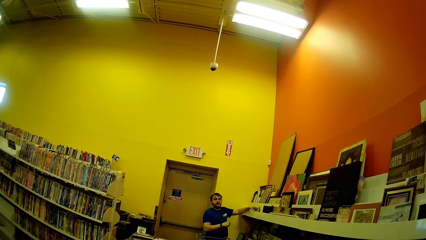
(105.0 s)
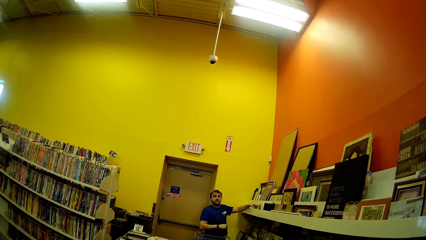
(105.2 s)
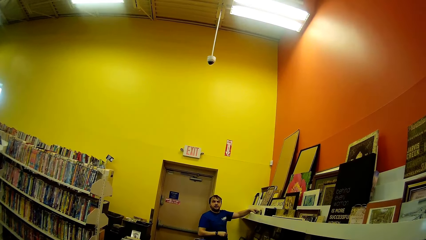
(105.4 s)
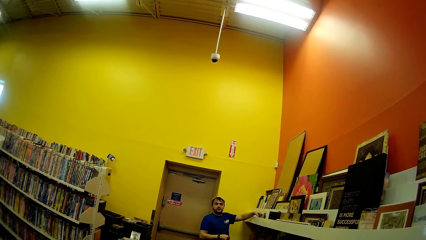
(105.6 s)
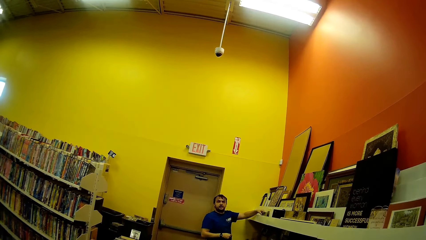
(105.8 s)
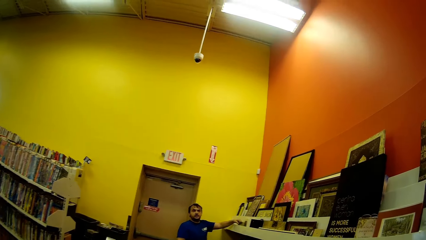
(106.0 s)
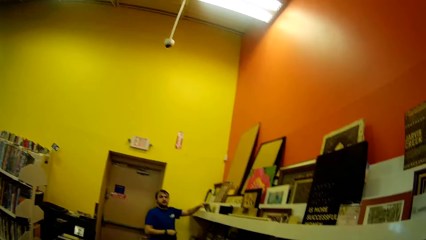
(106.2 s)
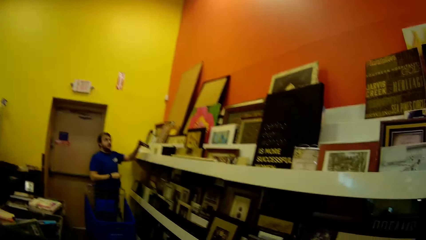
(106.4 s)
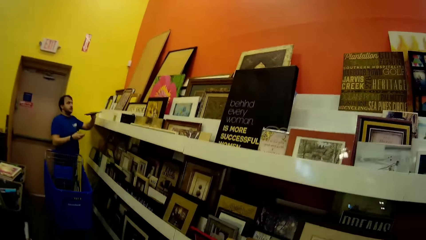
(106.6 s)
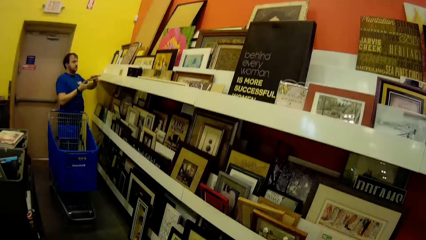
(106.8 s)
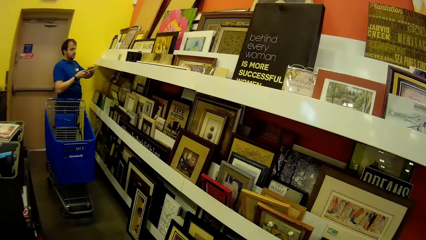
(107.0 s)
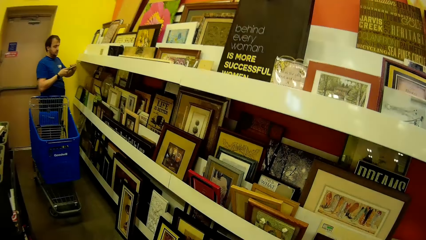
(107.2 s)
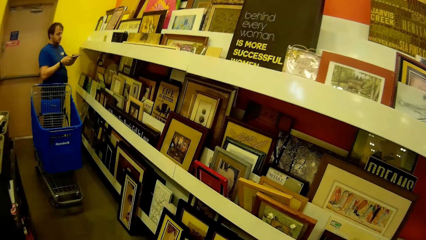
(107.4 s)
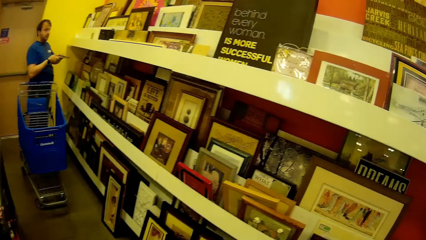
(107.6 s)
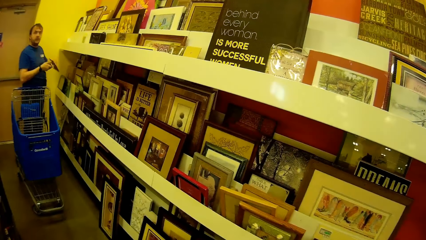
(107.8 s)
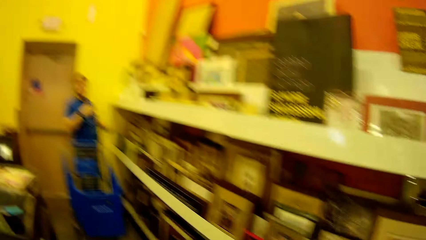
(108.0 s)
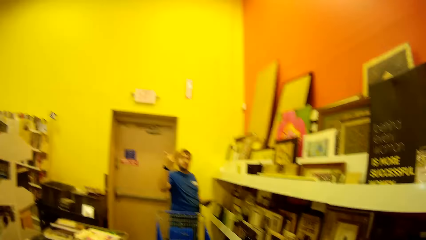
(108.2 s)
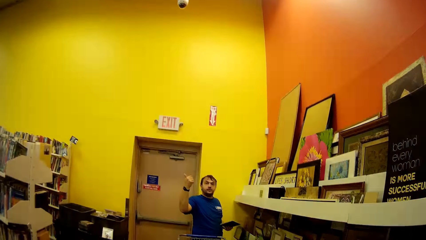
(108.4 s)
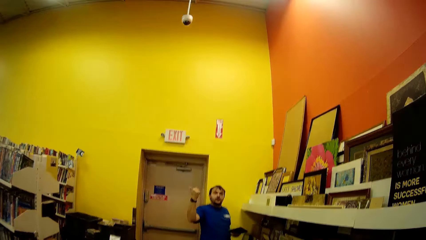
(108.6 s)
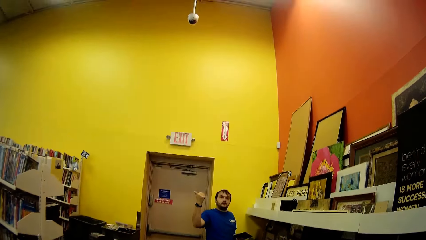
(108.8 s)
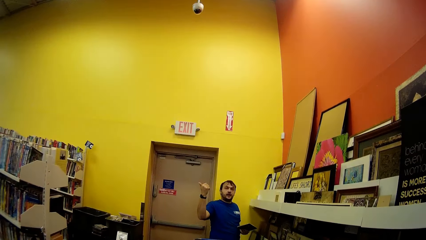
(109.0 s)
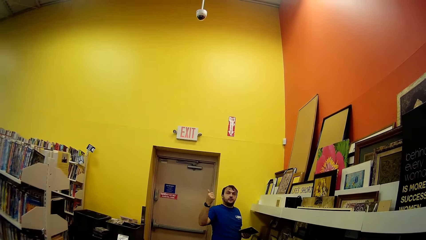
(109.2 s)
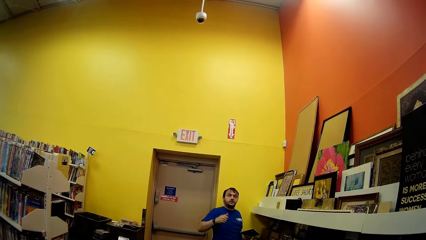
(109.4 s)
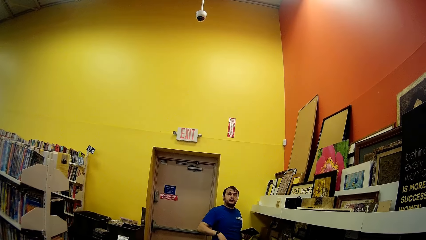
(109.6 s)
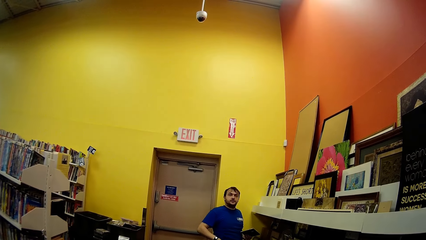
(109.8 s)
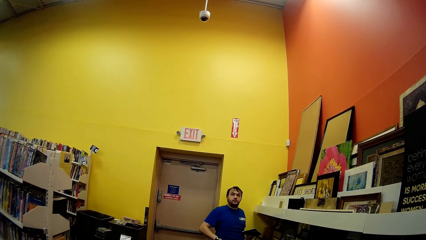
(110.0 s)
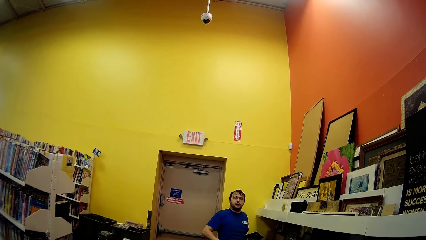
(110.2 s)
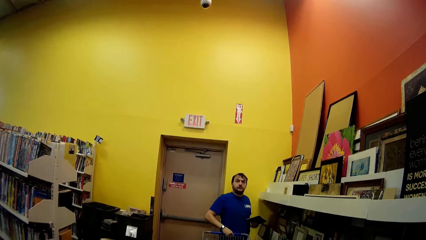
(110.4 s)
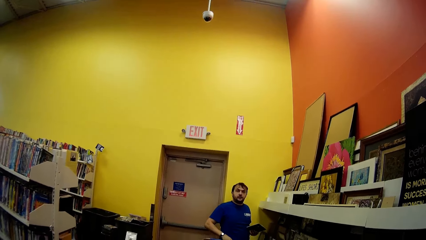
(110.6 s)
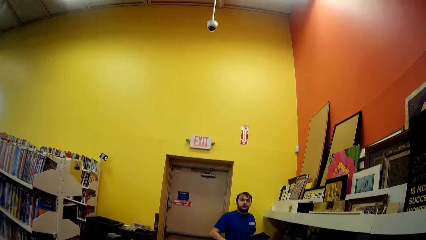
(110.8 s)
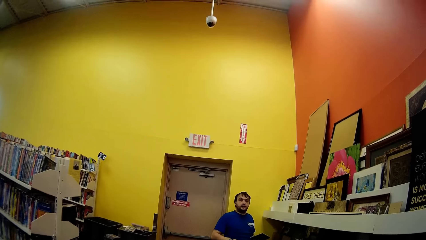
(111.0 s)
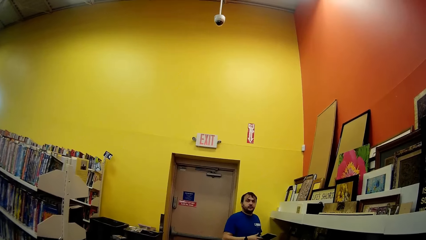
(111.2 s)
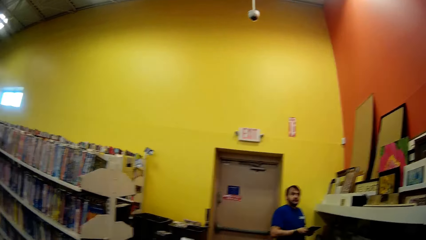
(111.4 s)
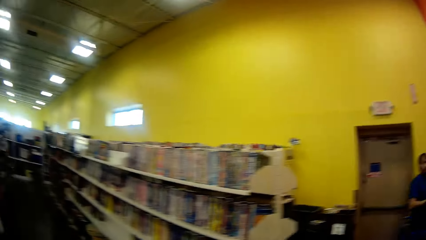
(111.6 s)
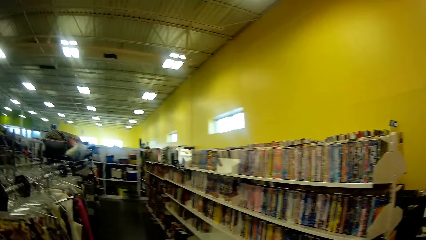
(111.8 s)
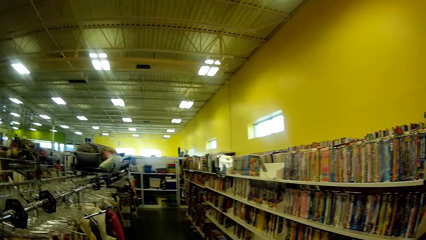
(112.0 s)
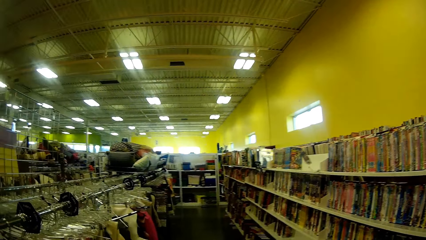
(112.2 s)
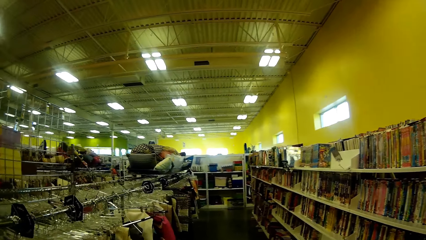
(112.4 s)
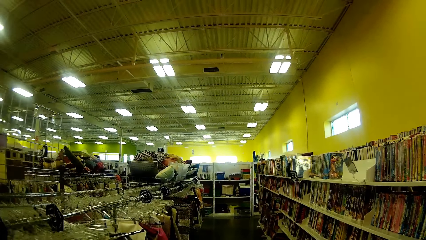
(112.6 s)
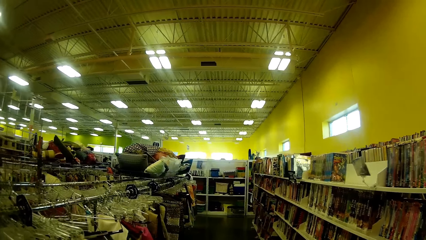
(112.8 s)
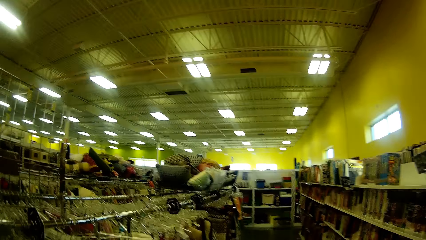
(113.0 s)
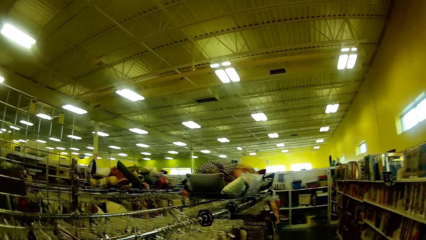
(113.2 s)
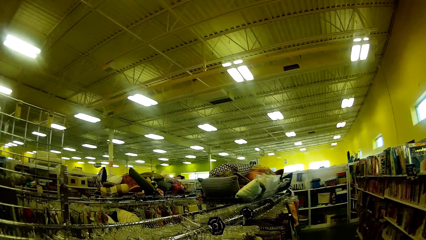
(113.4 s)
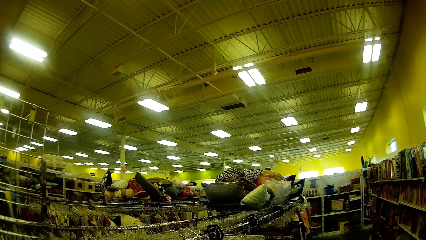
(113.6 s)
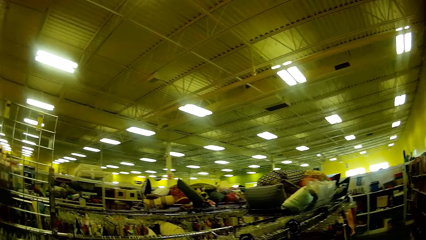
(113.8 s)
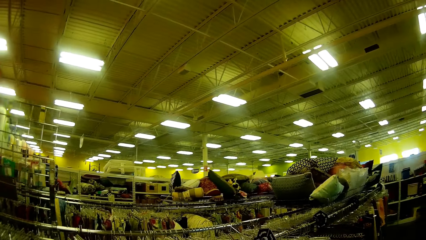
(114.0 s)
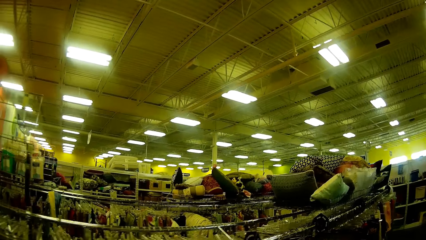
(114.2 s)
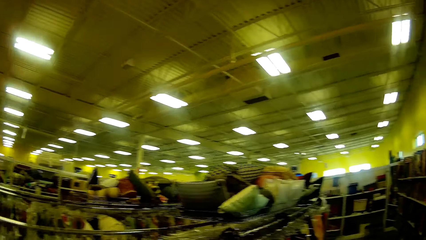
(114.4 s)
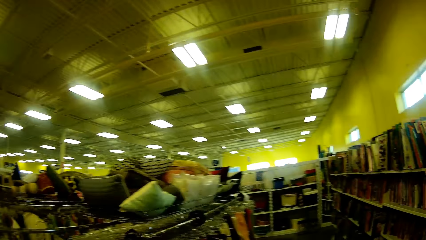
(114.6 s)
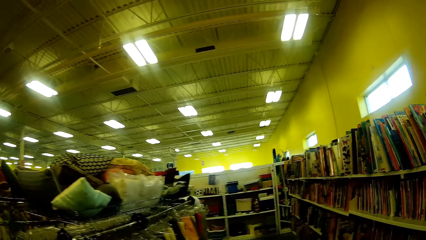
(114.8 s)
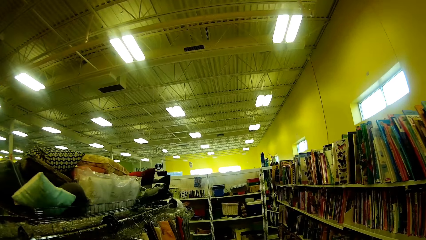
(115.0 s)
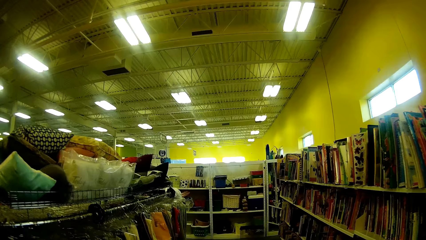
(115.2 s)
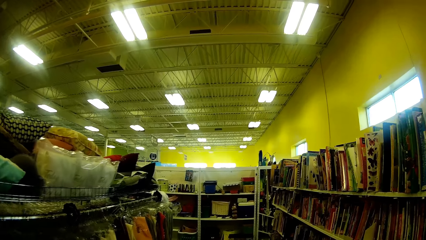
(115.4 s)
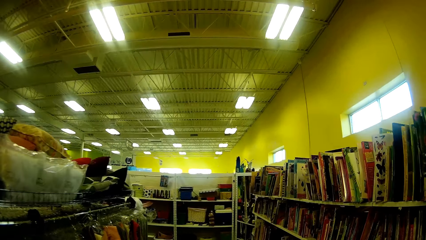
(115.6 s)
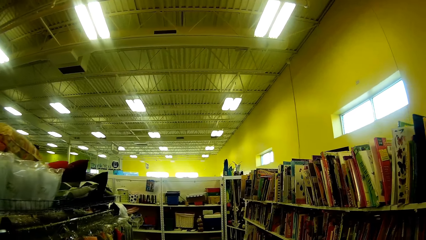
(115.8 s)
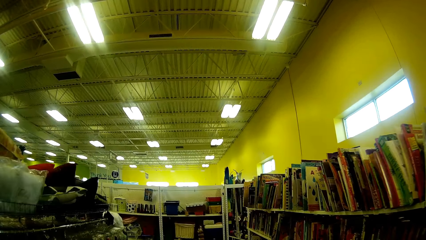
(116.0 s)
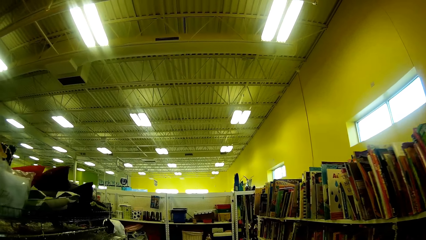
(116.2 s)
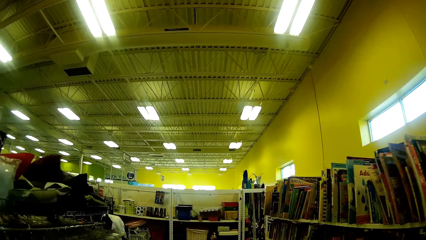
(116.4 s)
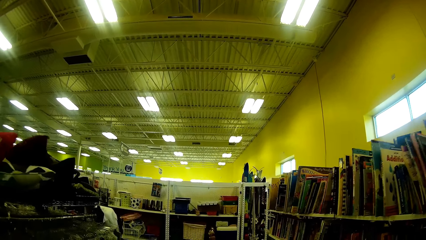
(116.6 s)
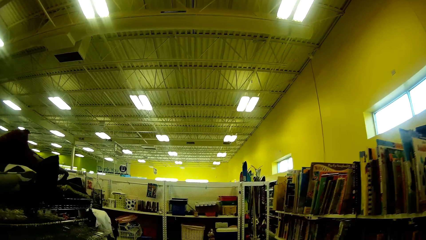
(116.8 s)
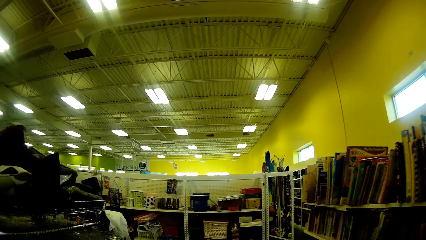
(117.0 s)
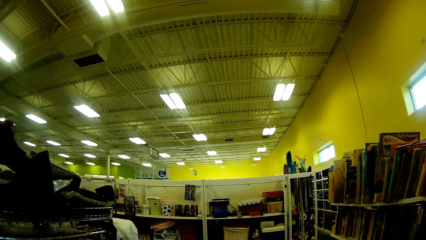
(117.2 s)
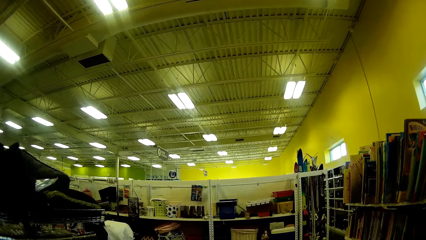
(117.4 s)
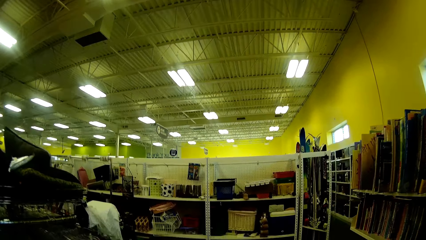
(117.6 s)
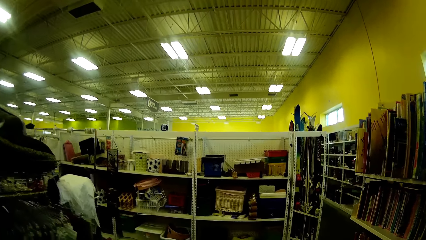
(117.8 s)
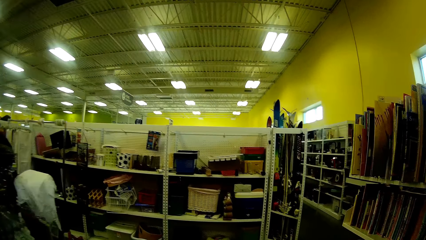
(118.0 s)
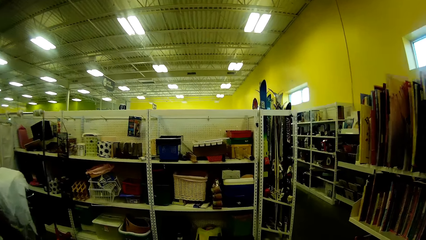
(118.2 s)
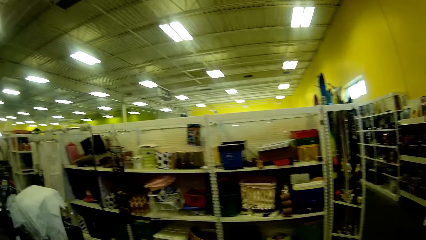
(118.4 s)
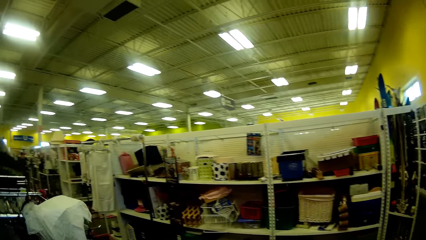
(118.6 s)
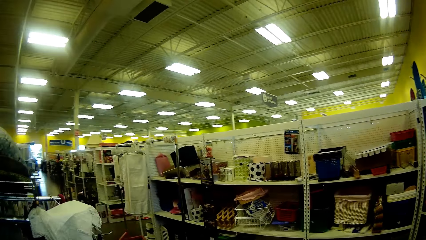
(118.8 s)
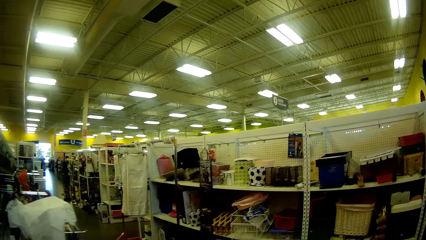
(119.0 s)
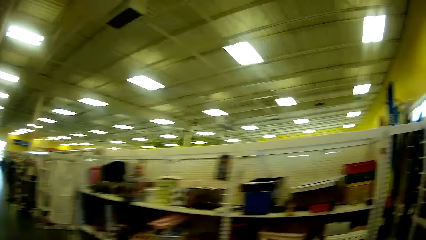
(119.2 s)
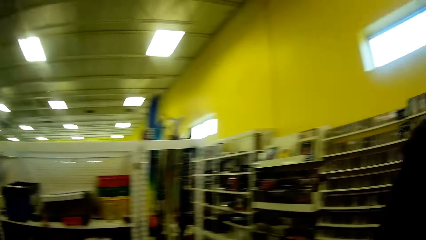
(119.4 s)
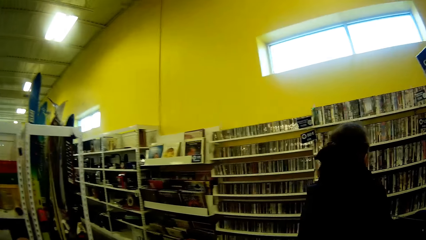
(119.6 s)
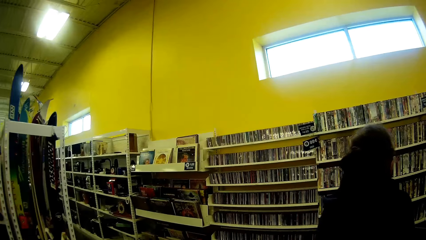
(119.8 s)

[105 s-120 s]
A man converses with the camera wearer. The camera wearer walks in the supermarket.
